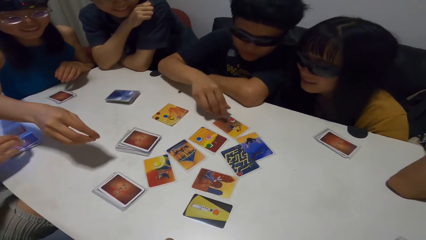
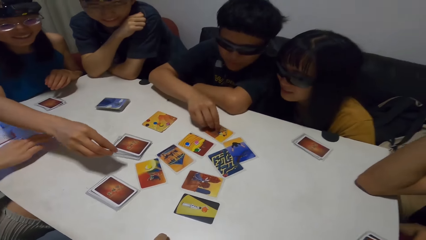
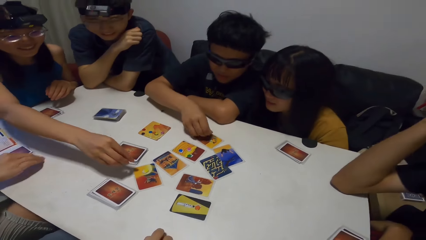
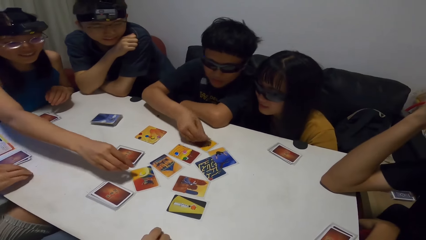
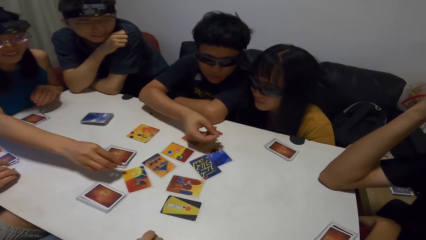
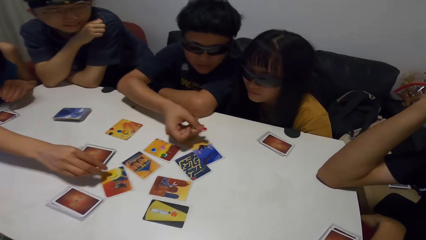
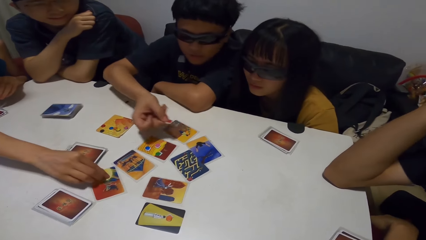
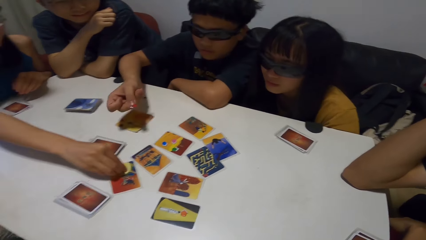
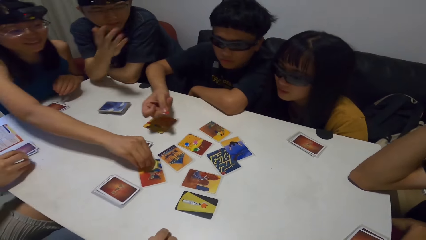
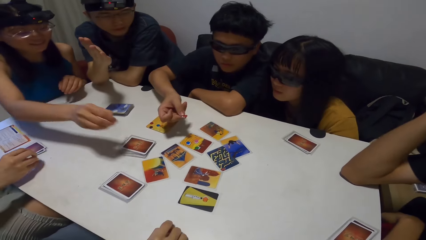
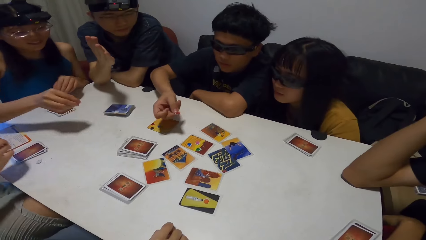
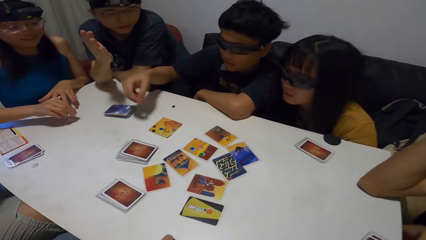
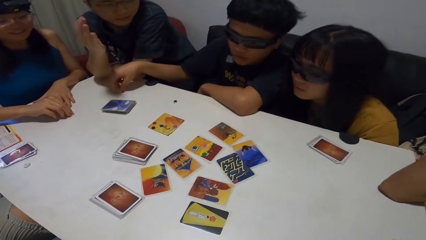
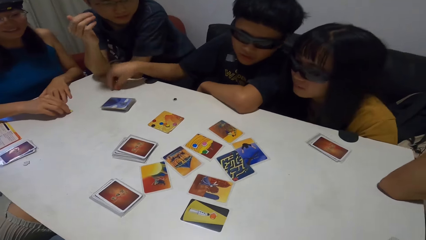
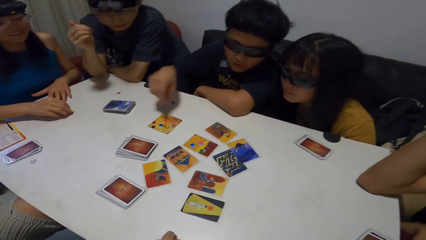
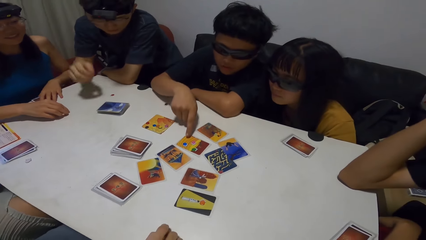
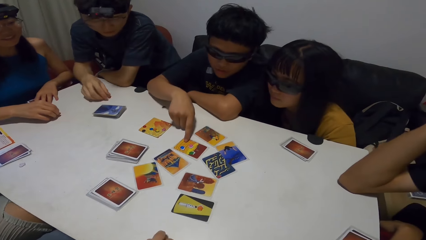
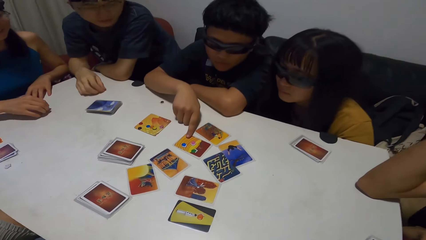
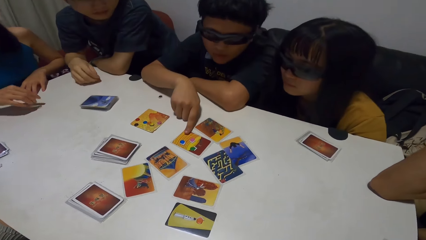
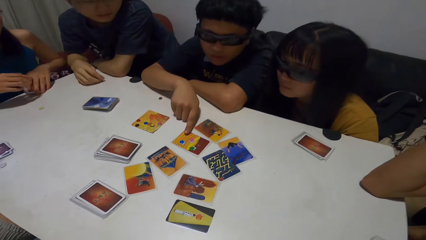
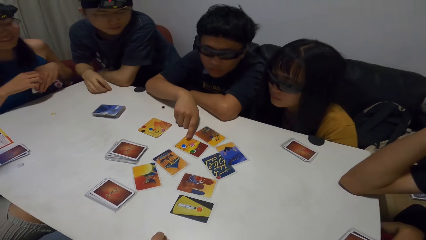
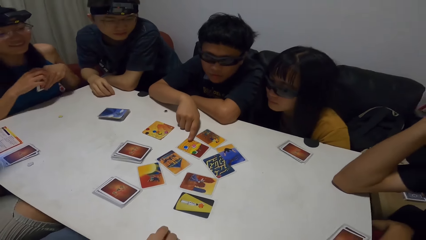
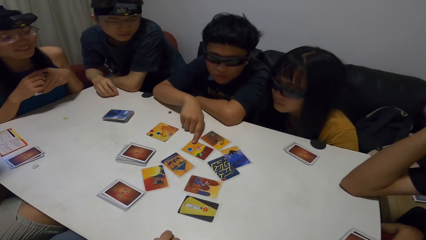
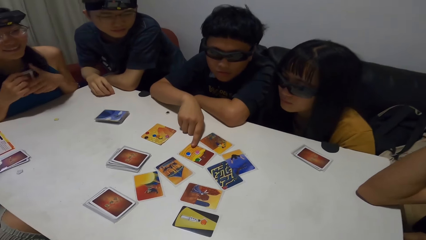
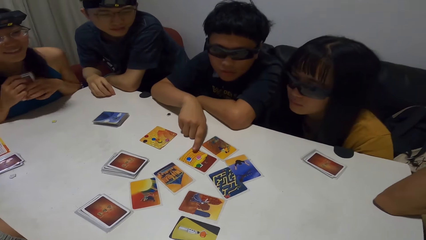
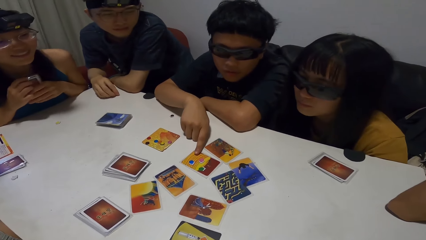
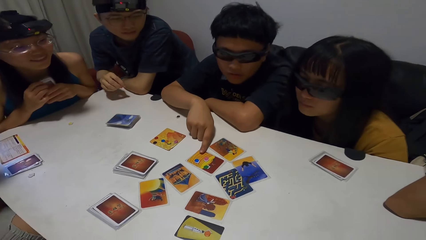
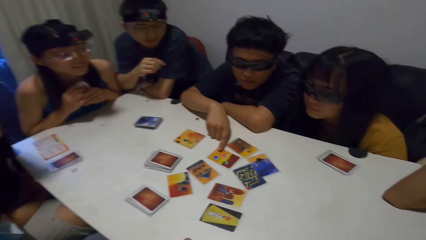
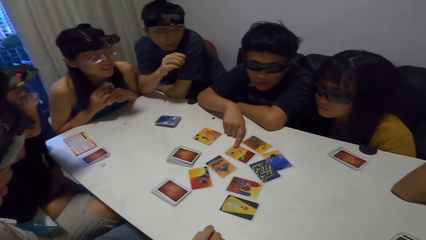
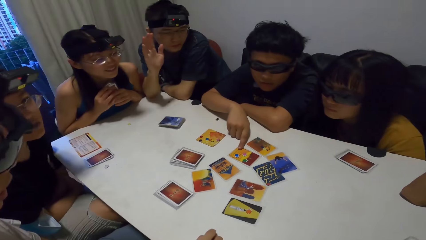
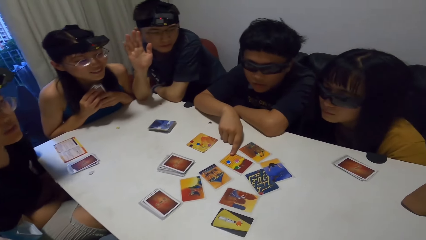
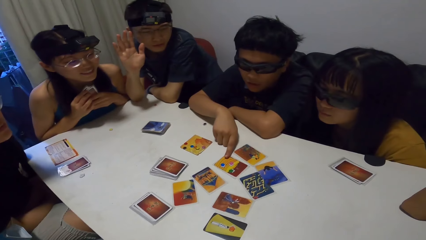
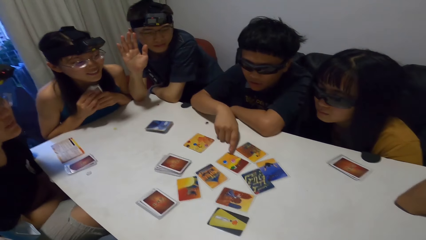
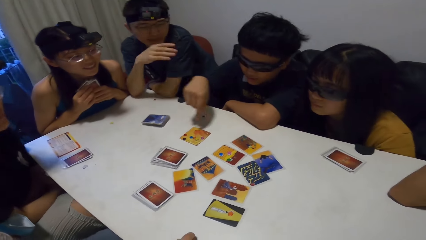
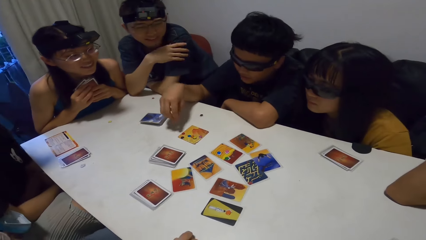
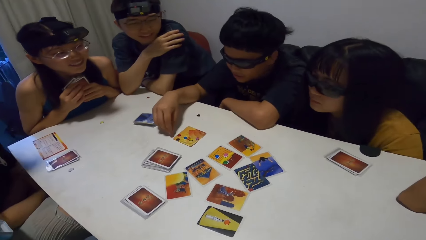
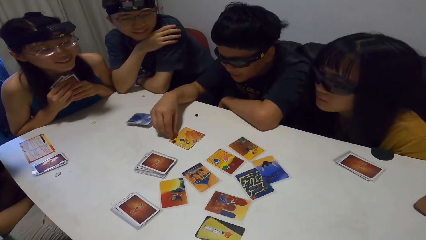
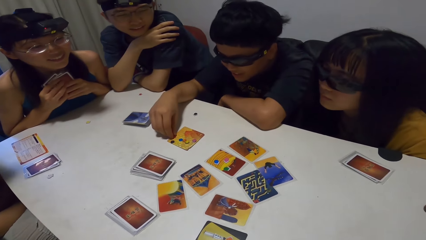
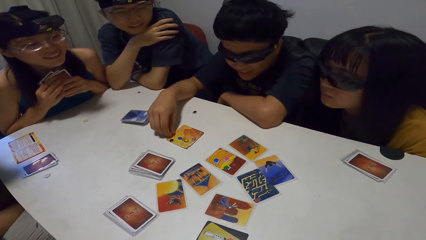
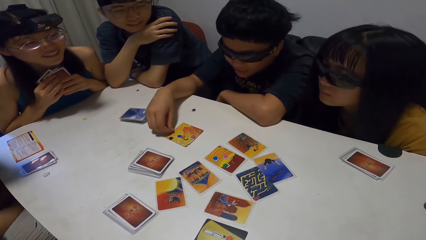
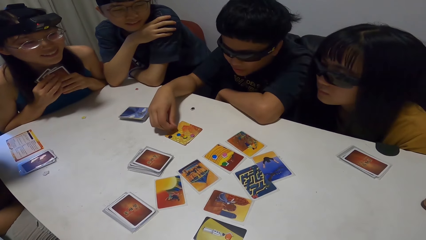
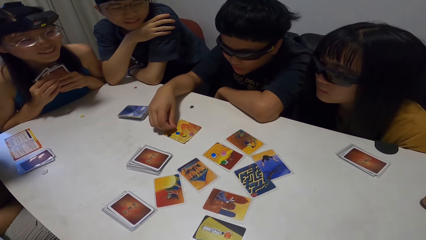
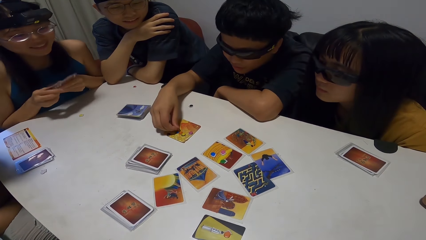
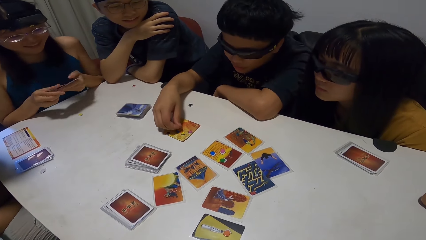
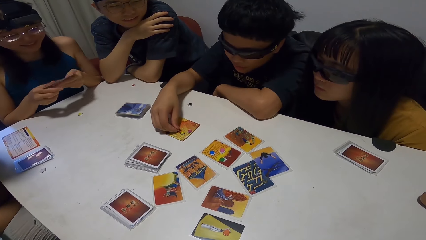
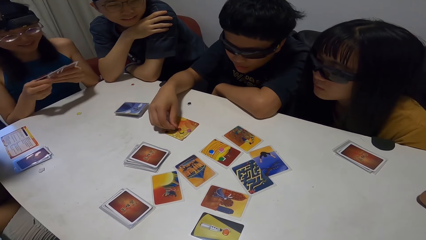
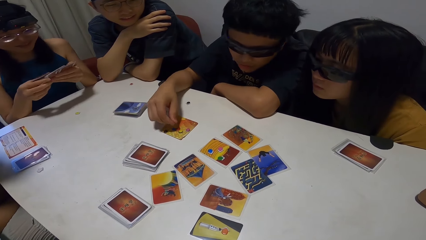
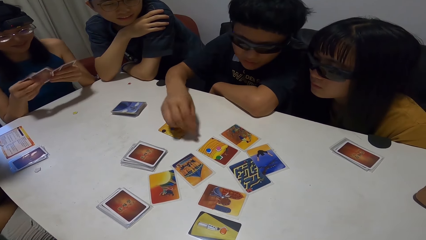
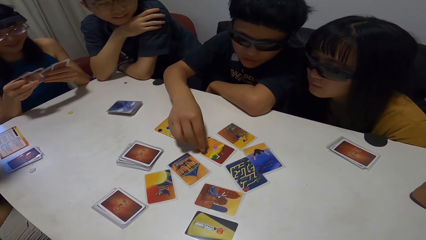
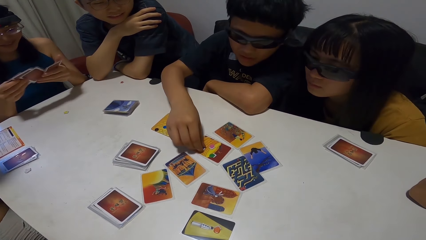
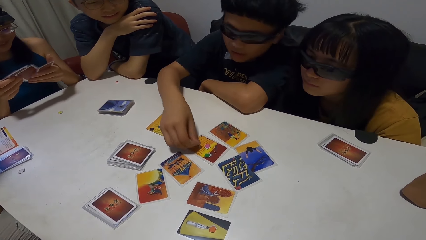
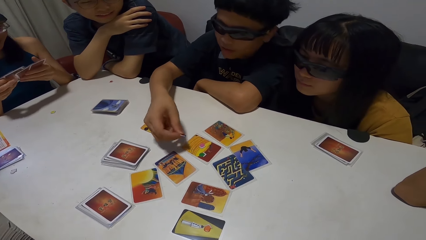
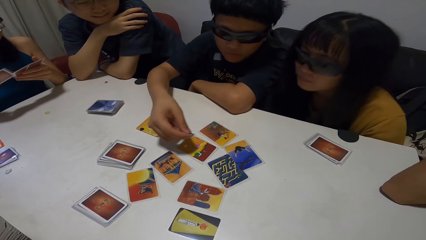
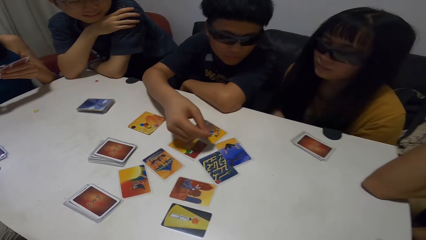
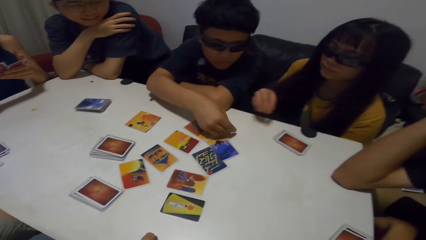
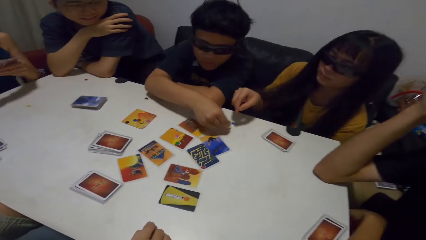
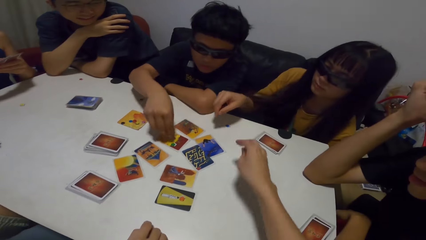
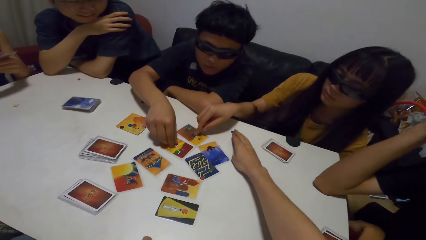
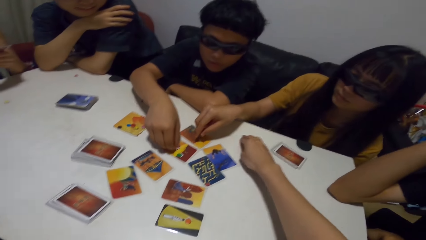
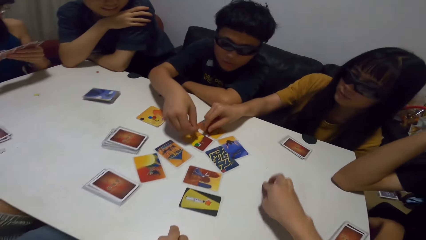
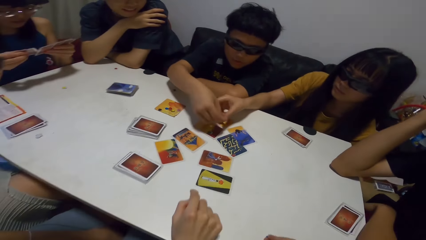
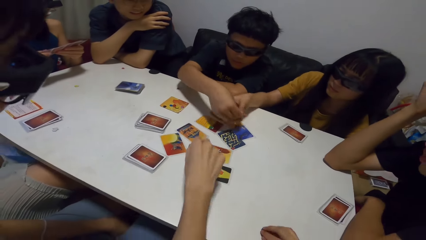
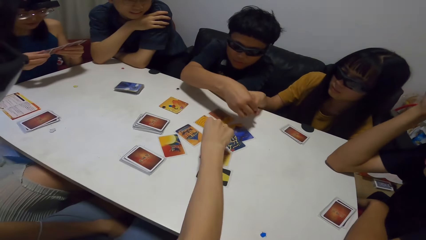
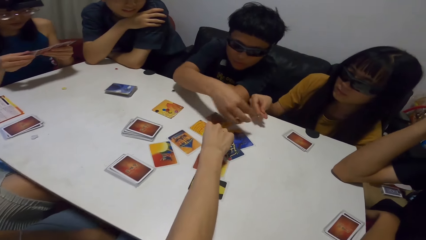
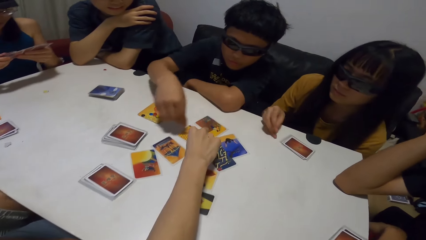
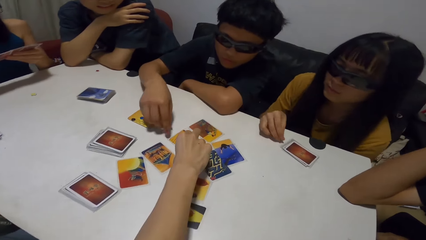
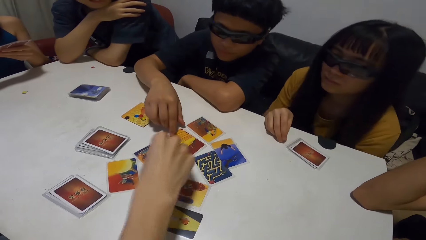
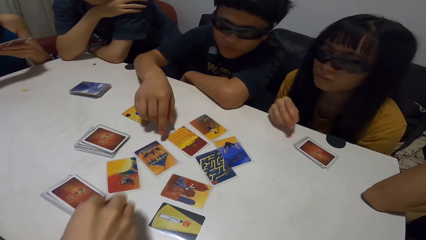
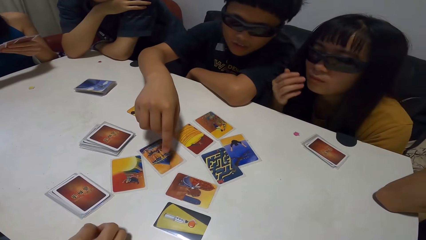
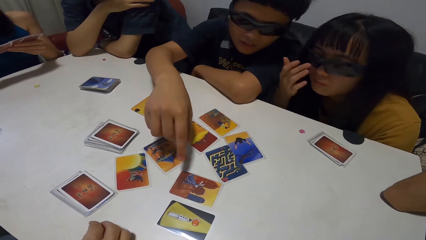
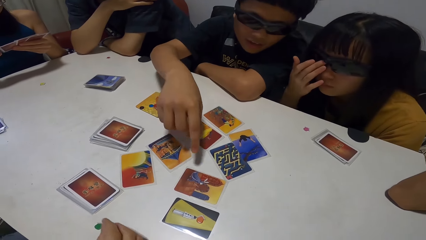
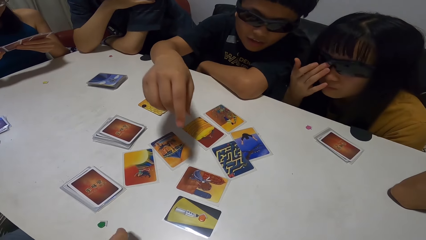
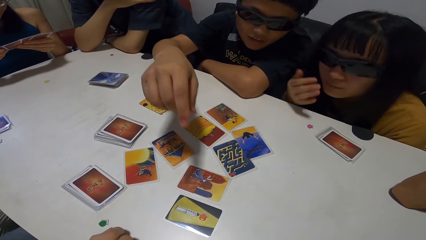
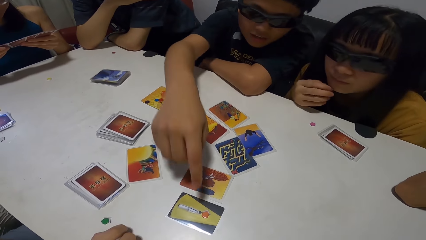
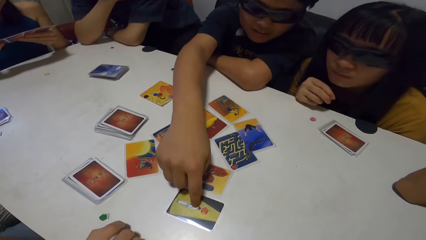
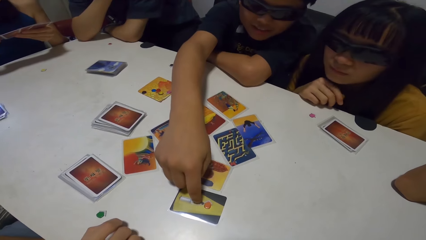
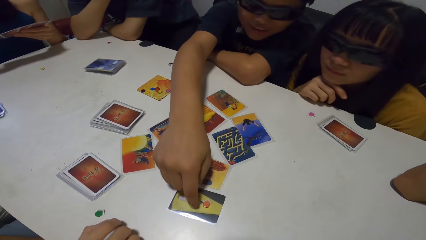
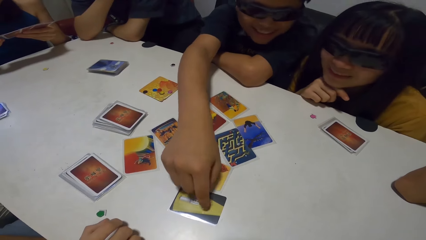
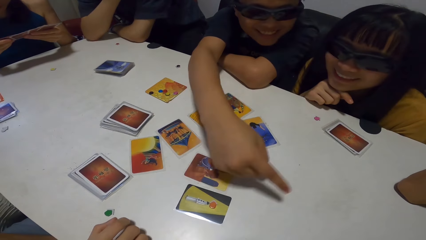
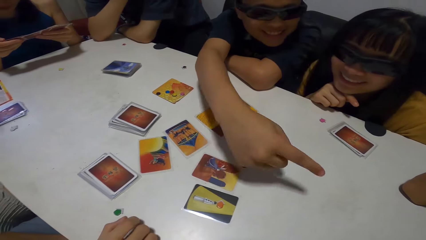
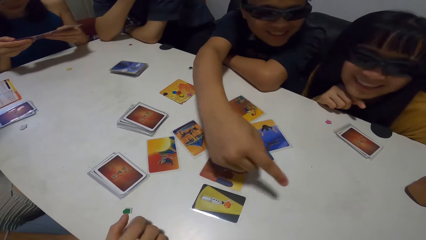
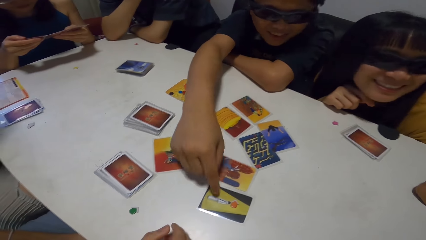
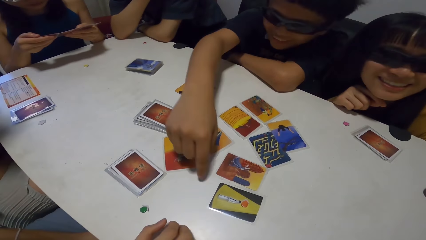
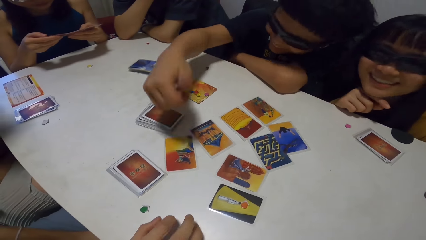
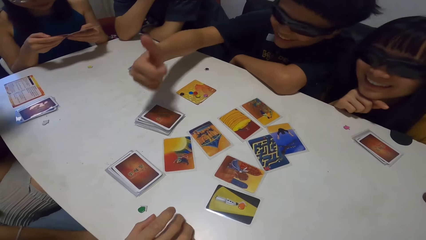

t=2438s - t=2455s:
A man picks the red paper from the card on the table. A lady moves a white paper on the table. The first man drops the red paper in front of another man. The second man touches the red paper on the table. The first man points towards a card. The first man checks the papers on the card. Another lady checks through her cards. The first man picks the blue paper from the card and drops the blue paper in front of a third lady. The camera wearer picks a blue paper from the table. The first man picks the purple paper from the card. The third lady collects the purple paper from the first man. A third man picks a green paper from the card on the table. The third lady drops the purple paper on the table. The third man drops the green paper on the table. The third lady adjusts her glasses. The first man touches the card on the table.
